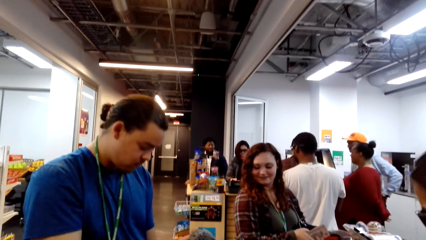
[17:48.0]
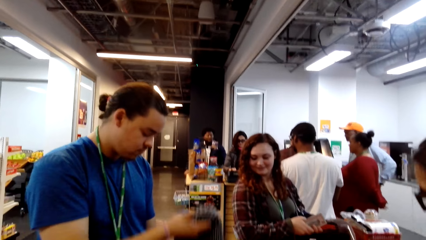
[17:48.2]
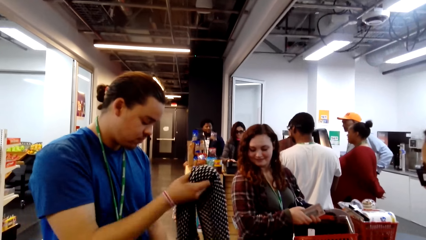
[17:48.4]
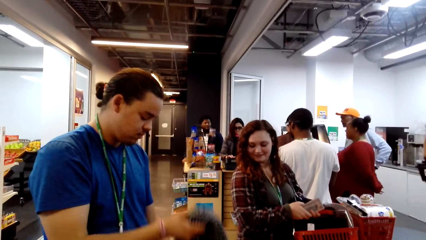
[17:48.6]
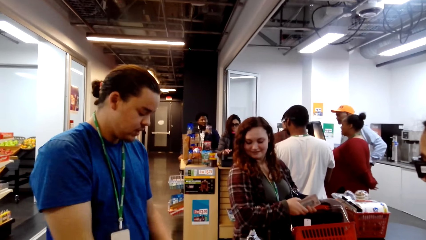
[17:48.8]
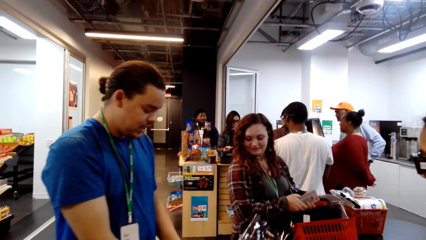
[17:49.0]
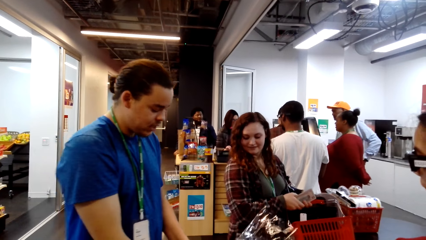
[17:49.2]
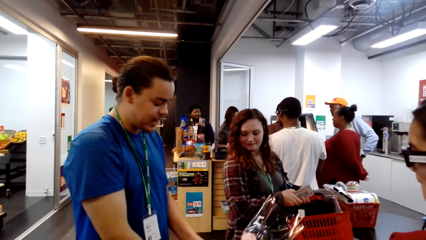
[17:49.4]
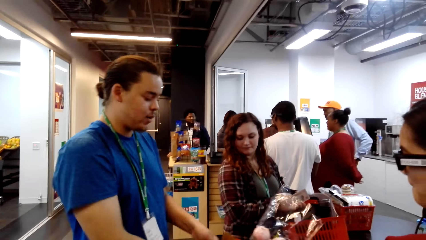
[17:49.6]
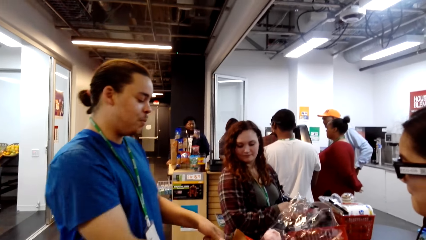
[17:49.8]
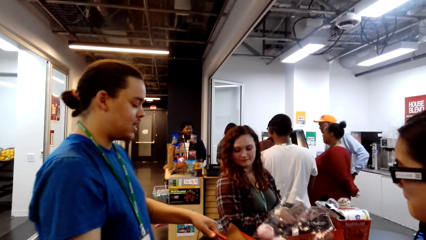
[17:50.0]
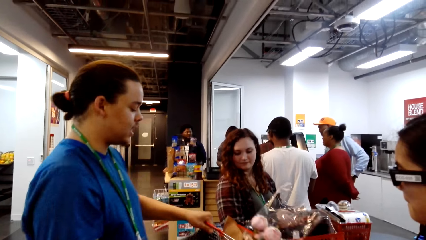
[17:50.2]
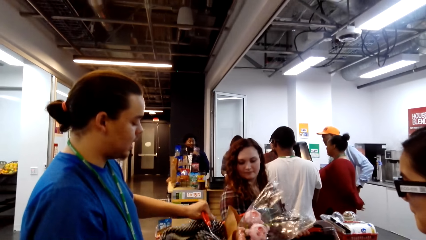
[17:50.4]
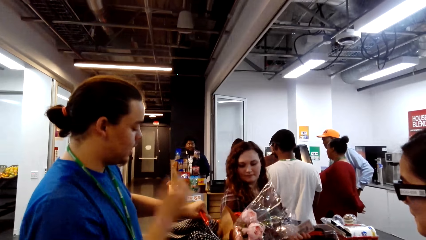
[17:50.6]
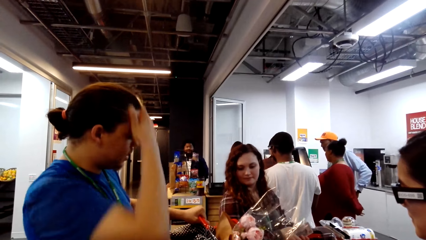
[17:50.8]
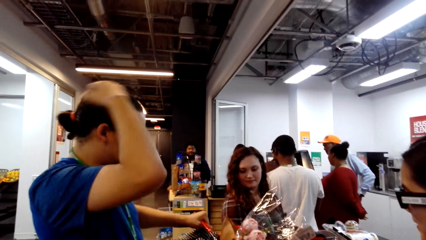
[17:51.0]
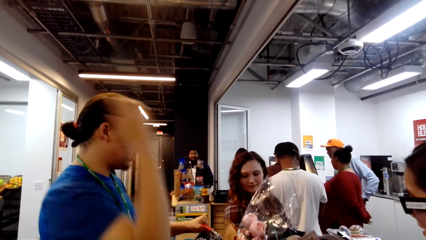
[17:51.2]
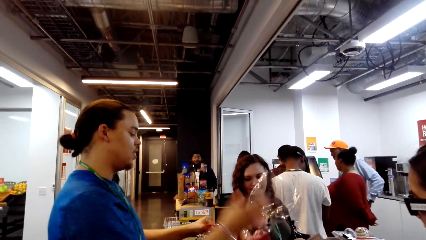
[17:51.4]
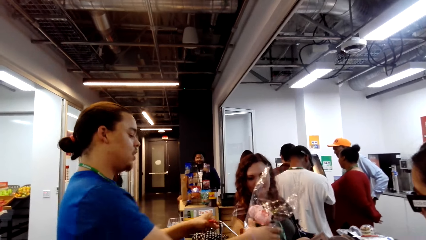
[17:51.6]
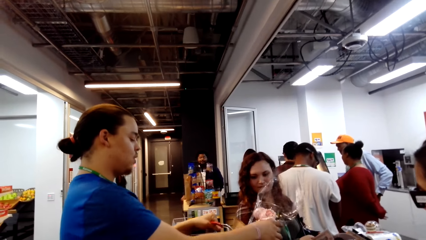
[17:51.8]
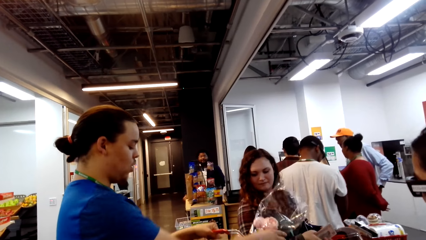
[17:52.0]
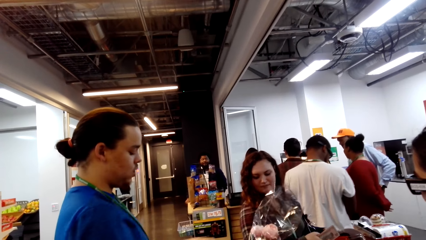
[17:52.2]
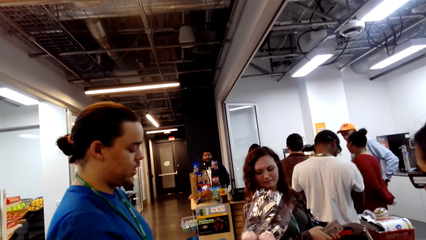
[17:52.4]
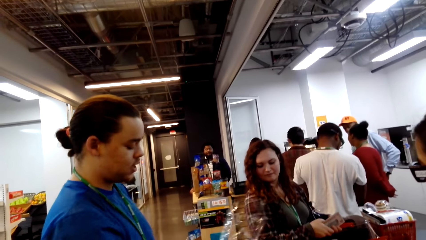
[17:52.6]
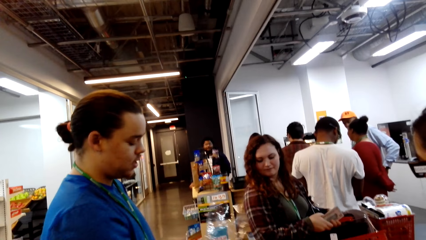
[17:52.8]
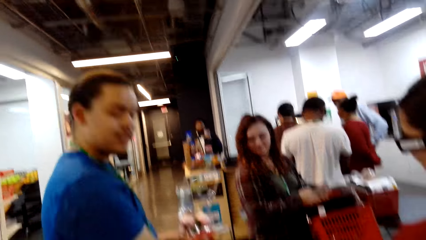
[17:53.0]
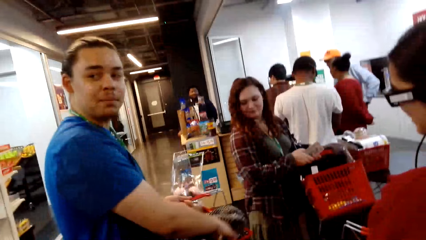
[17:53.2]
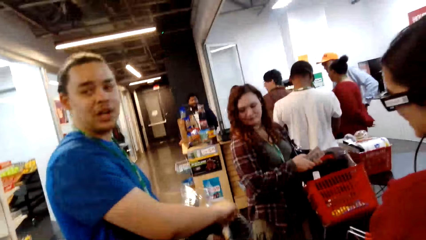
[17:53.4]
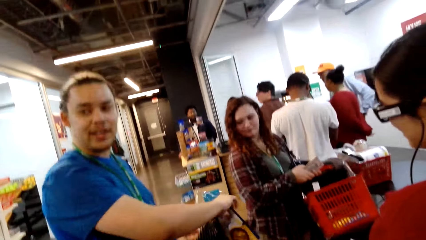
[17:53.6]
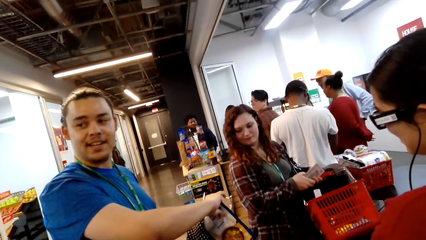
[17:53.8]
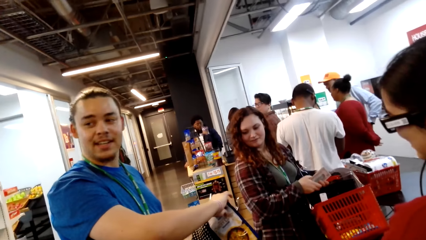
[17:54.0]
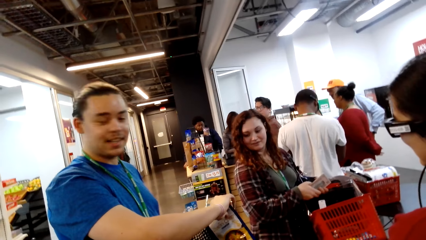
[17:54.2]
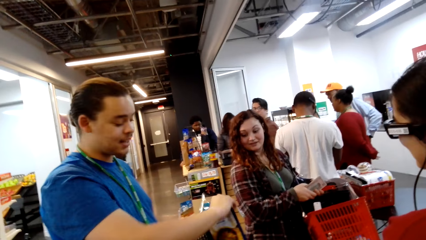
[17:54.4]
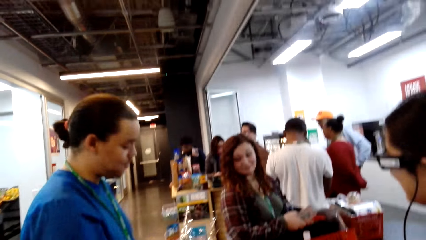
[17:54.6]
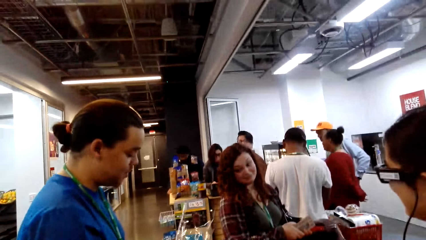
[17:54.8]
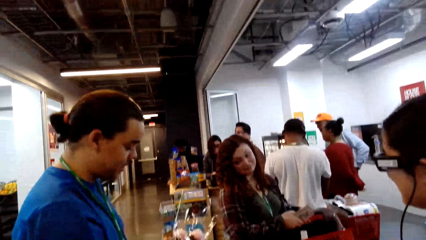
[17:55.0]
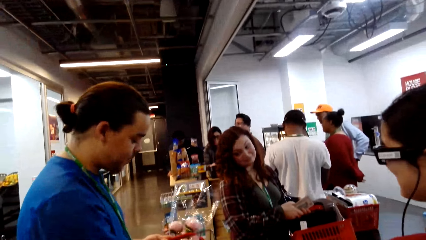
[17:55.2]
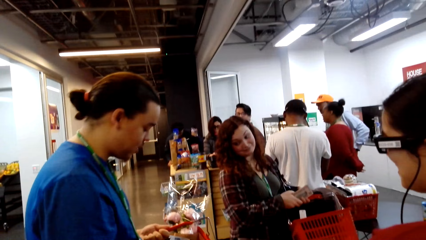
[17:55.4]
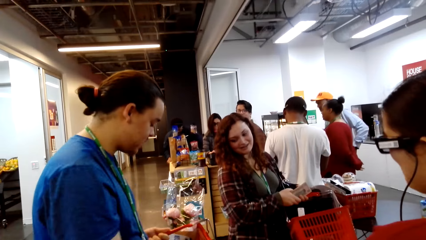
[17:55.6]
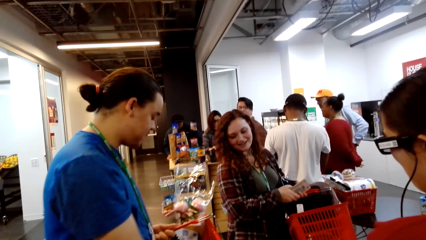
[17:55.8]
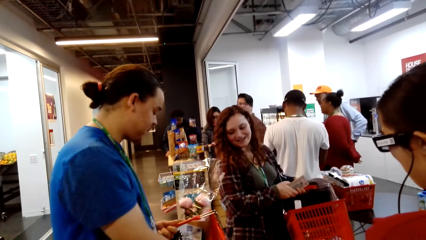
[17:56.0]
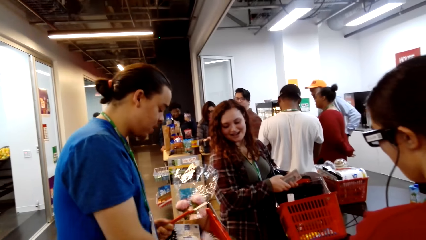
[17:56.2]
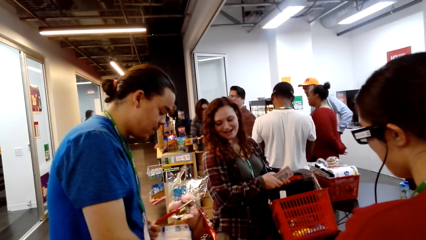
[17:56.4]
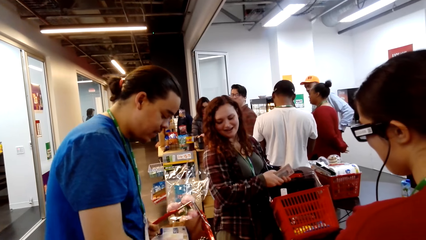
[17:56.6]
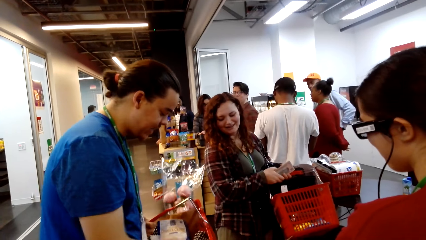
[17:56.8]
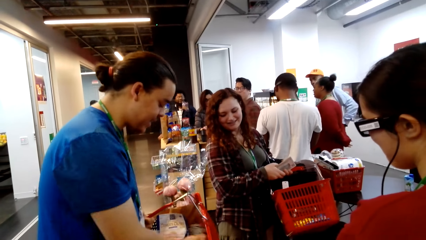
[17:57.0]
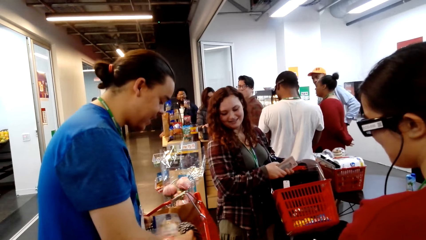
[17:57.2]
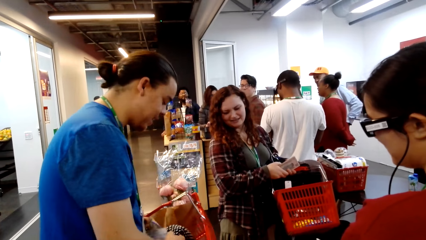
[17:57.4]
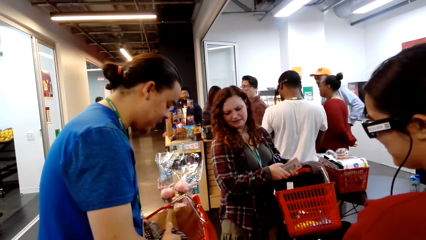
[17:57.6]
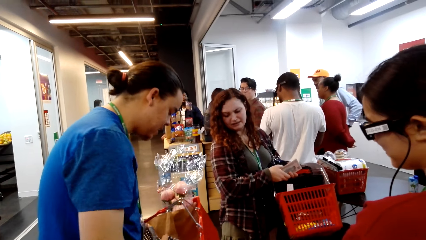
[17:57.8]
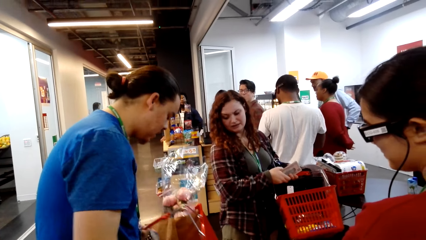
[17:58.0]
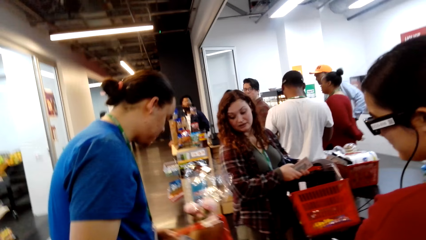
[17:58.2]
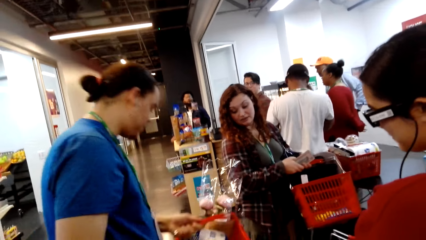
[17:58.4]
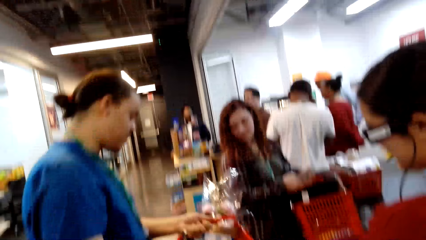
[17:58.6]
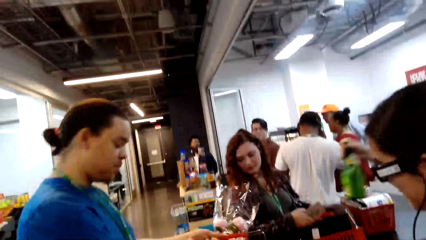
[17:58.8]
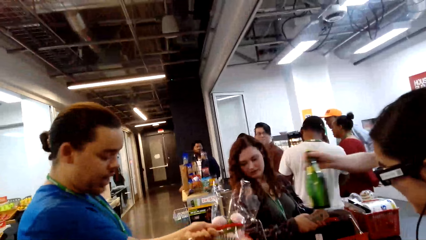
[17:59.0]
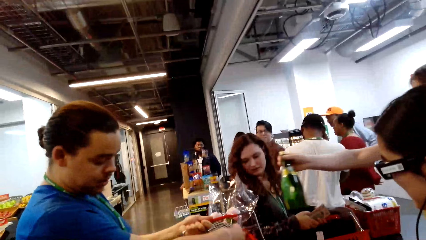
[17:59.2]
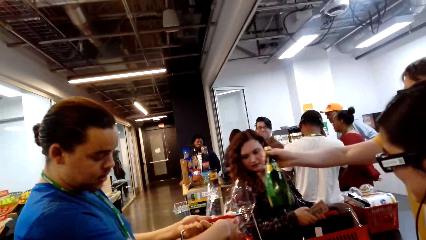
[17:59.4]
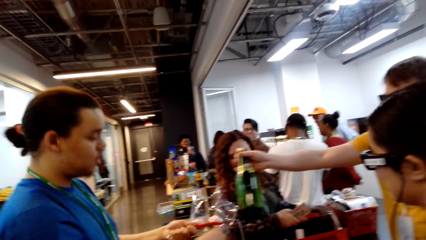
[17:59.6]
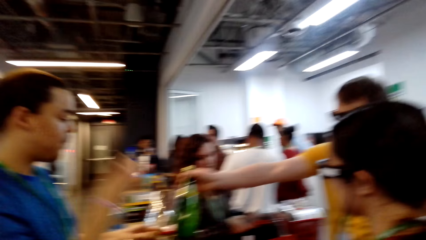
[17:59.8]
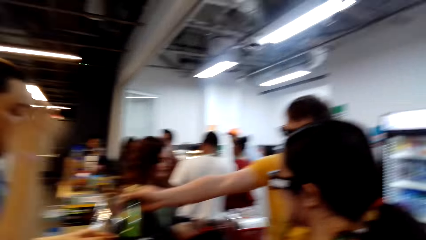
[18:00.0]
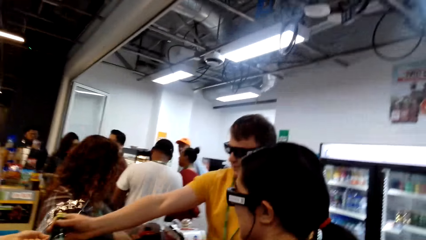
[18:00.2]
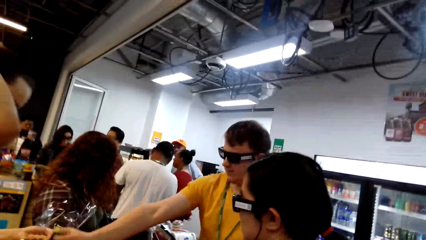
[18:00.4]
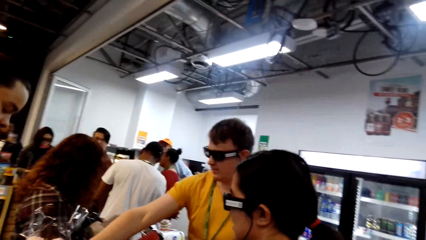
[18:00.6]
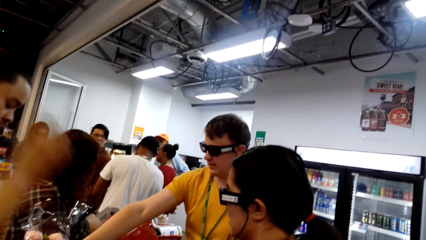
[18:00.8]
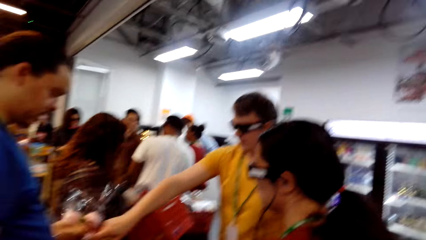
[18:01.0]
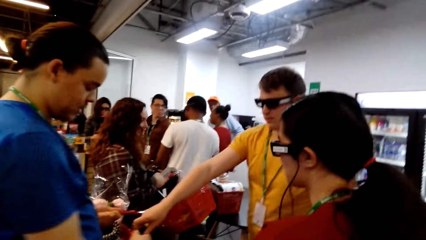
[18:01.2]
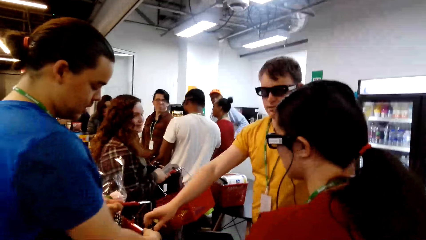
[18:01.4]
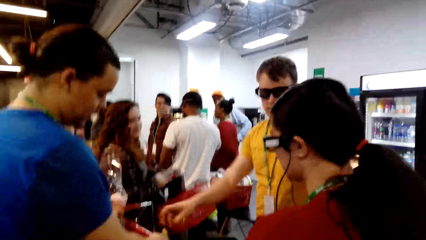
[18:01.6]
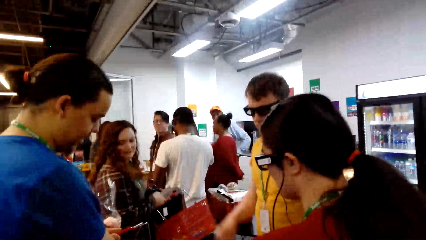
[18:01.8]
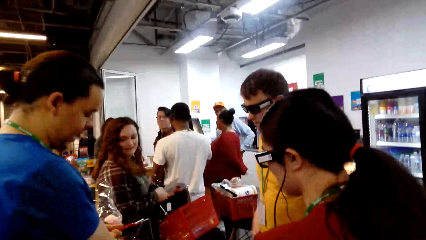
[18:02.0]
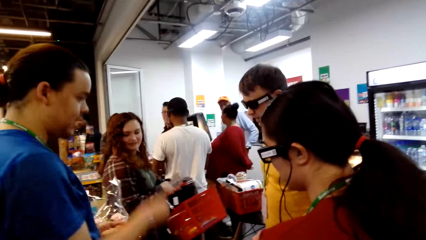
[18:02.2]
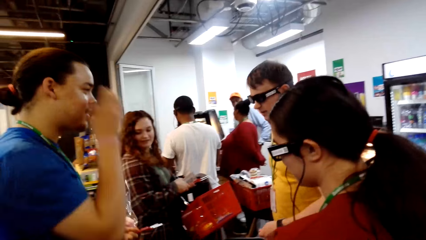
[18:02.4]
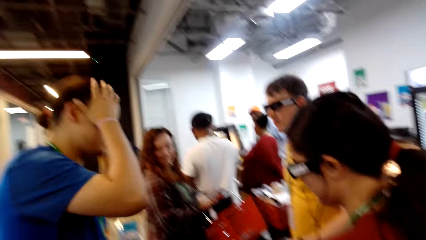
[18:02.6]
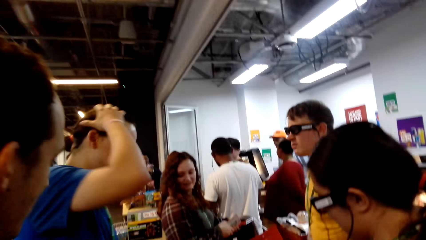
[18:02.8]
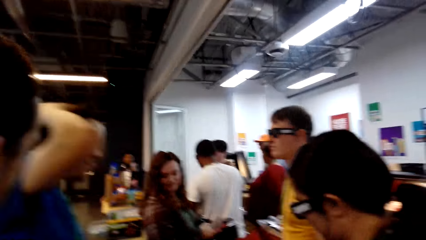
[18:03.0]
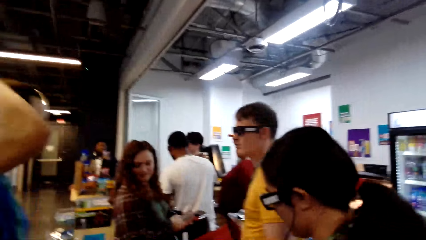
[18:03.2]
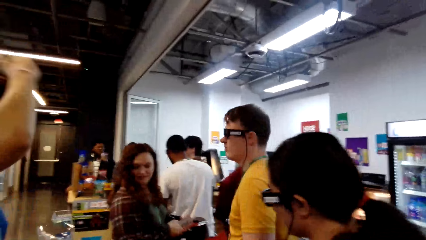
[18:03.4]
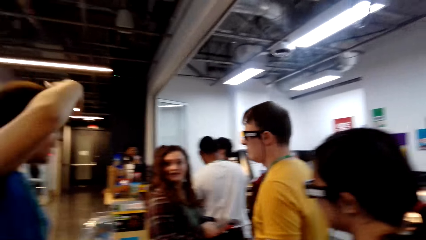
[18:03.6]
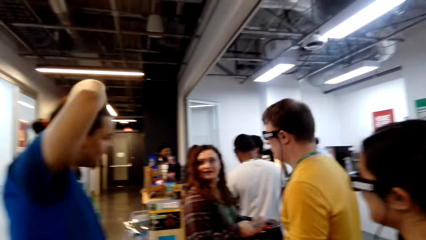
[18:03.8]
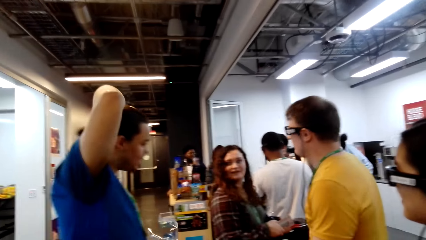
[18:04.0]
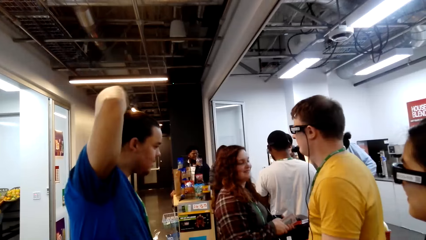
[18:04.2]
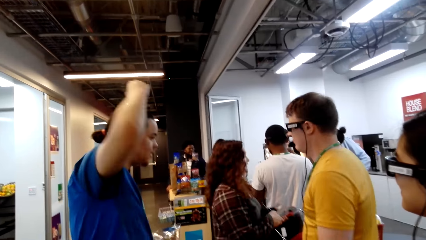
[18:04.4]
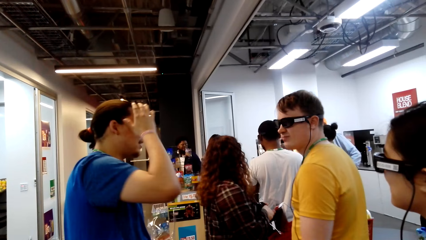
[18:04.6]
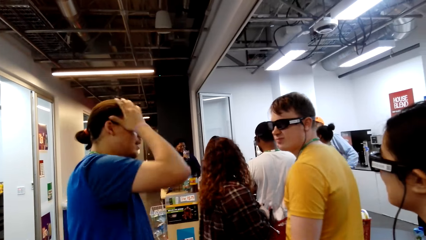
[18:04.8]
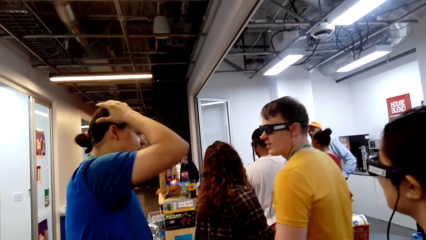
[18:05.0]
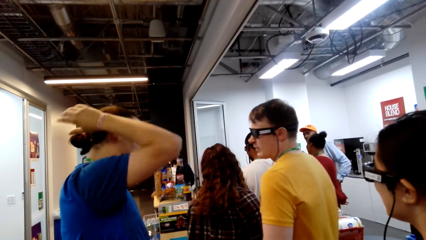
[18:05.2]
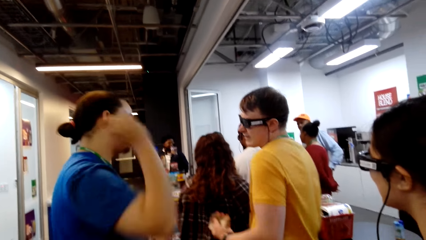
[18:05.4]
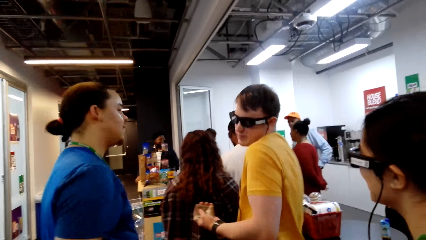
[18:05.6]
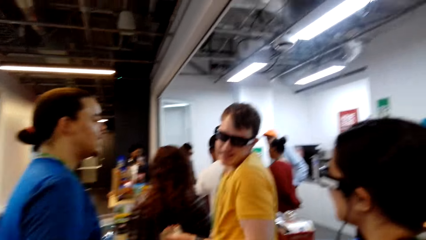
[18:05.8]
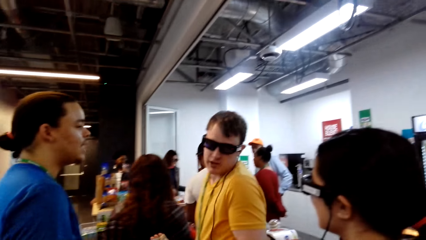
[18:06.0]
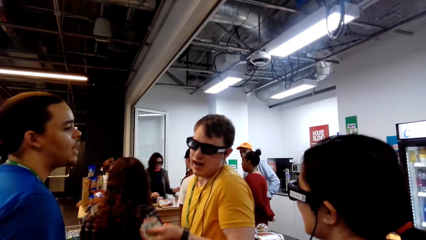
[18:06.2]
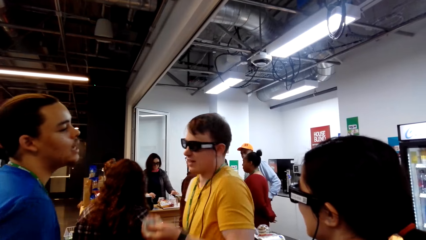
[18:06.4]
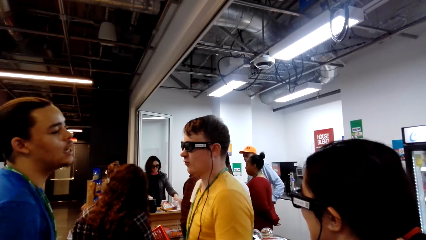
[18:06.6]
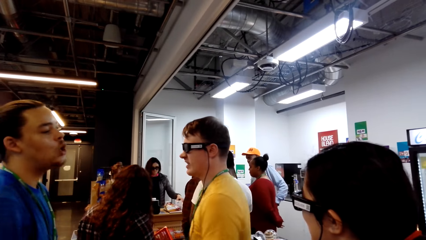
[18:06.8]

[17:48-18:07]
The person puts the scarf into the shopping basket. The person converses and touches his hair. The person shows off his items and touches items in his shopping basket. Another person puts the drink on the shopping basket. The first person touches his hair. The other person converses.
